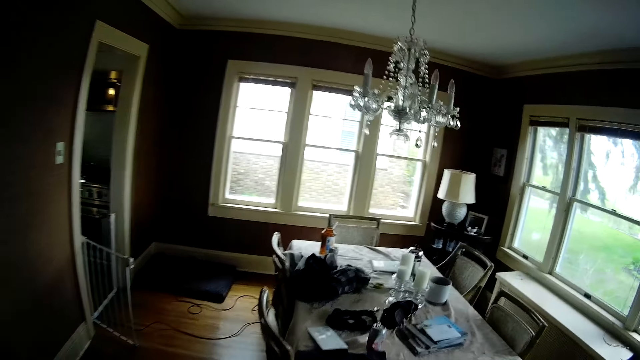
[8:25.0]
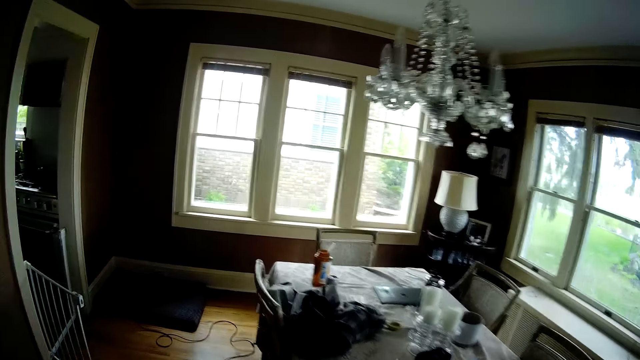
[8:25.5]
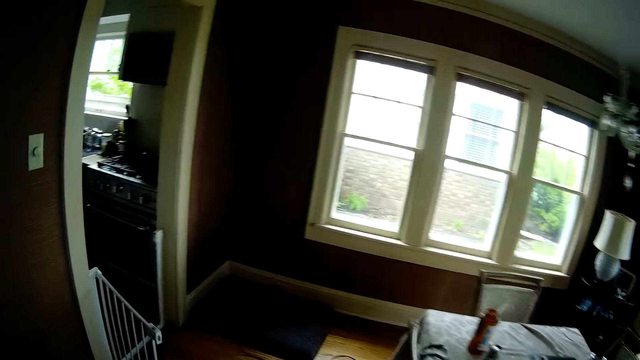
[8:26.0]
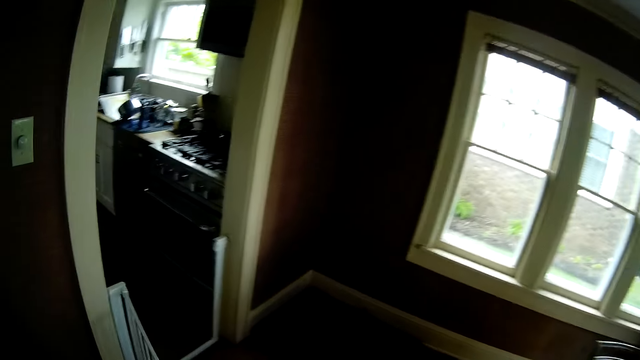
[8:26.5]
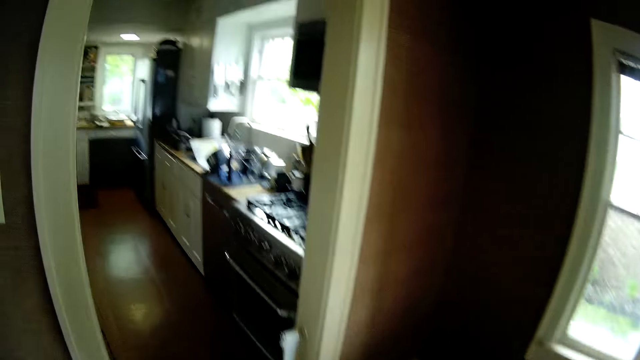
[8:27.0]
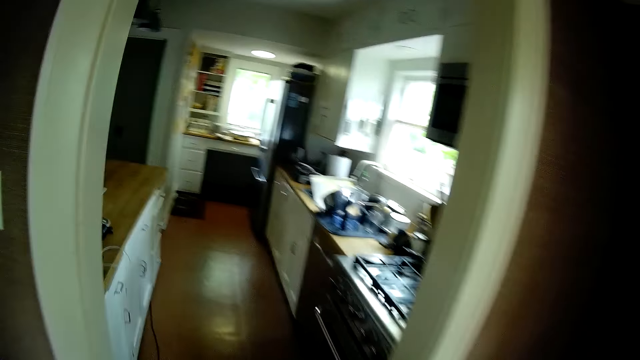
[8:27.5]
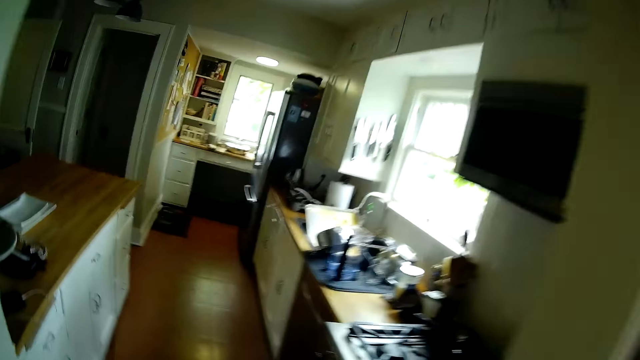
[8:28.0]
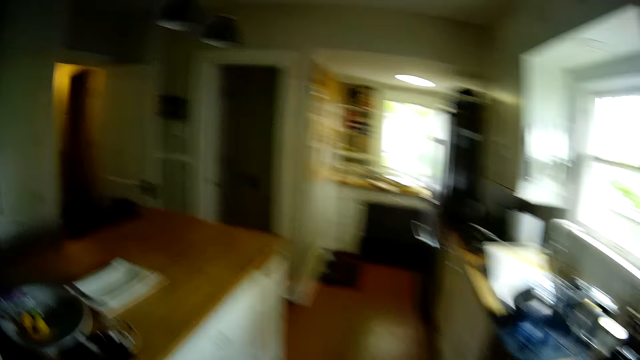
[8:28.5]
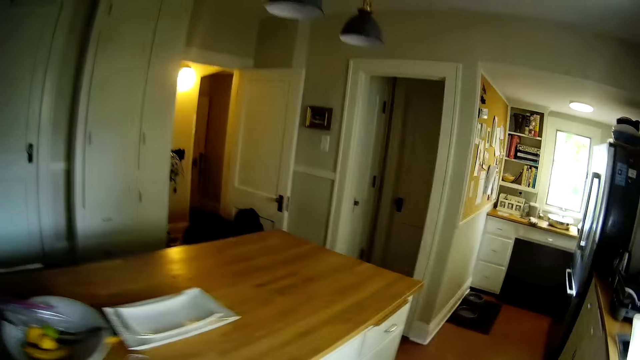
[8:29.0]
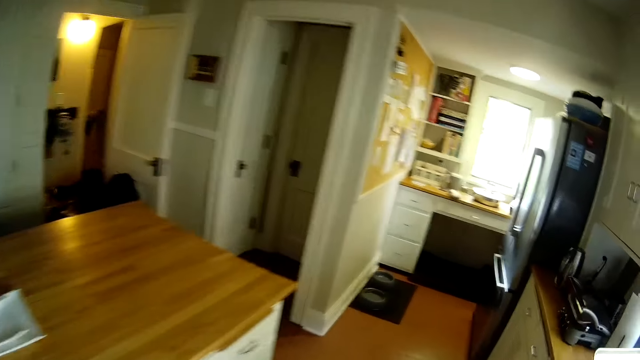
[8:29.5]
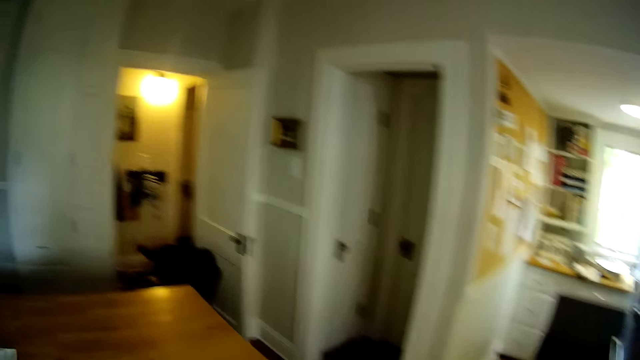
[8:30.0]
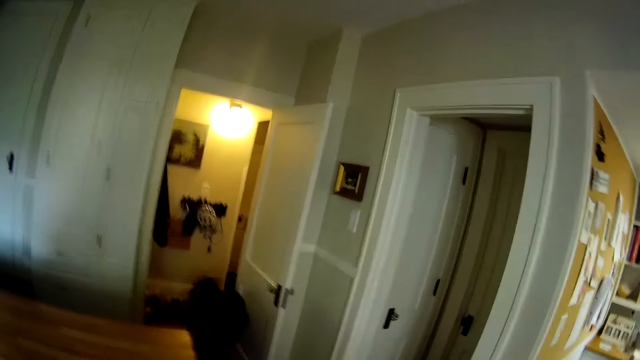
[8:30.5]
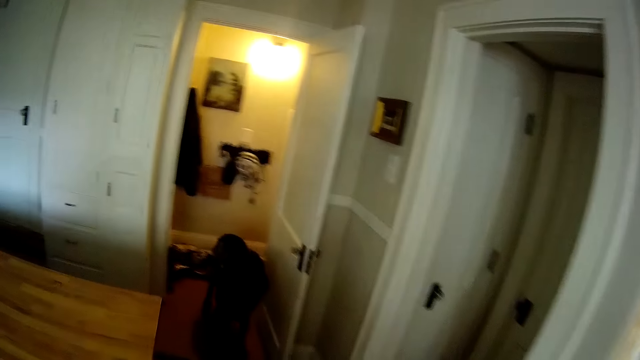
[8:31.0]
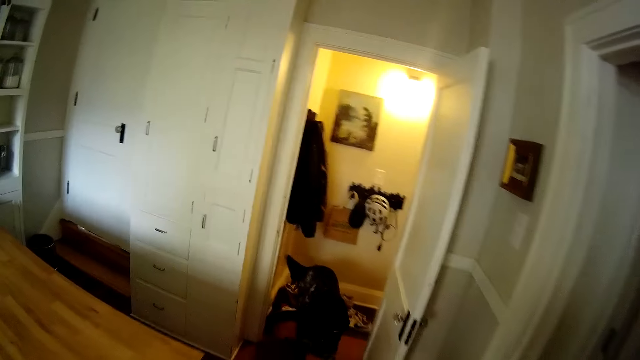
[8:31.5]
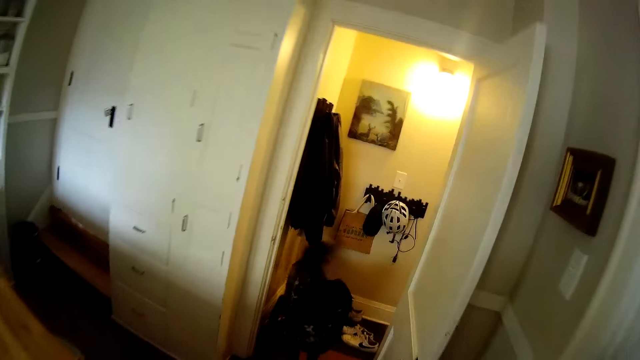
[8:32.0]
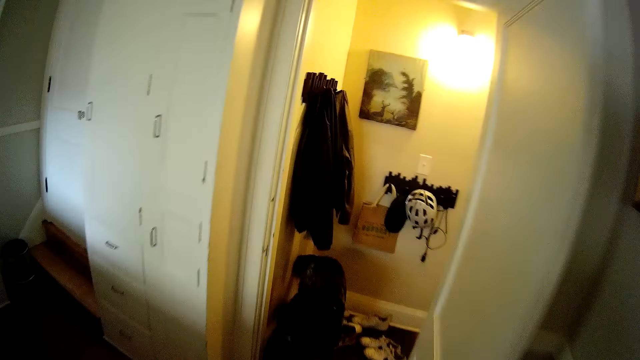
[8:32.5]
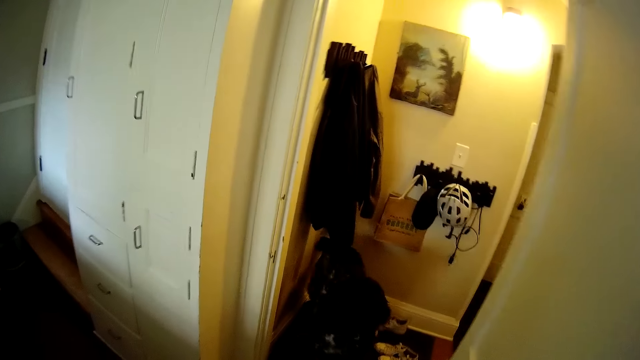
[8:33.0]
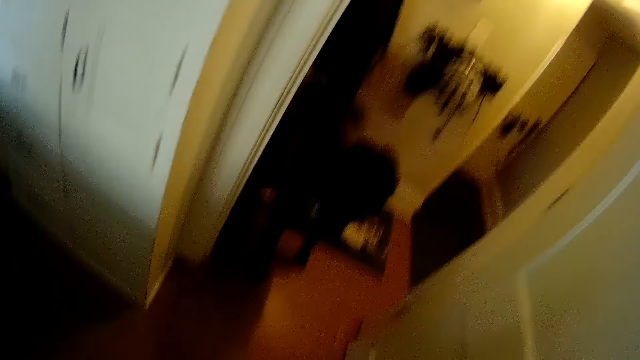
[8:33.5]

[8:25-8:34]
The camera wearer walks into the dining room. They walk into the kitchen.

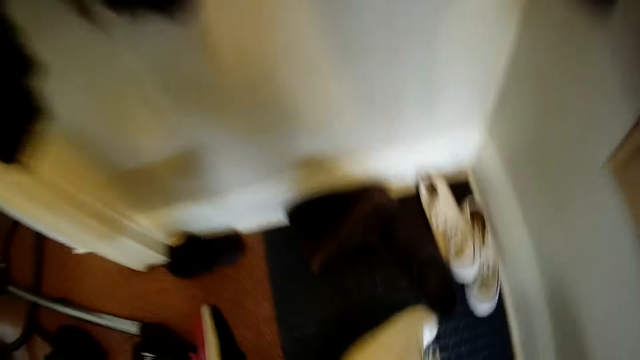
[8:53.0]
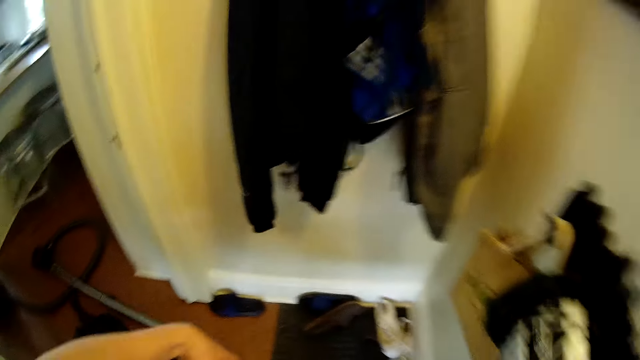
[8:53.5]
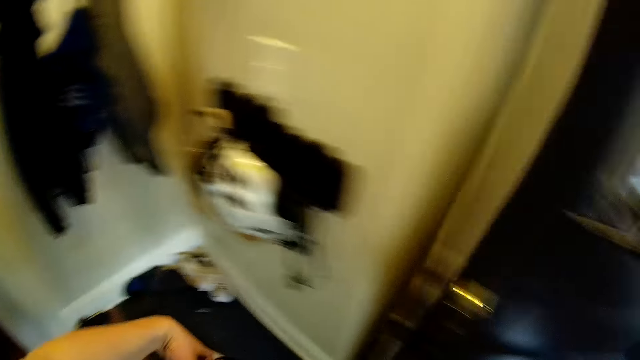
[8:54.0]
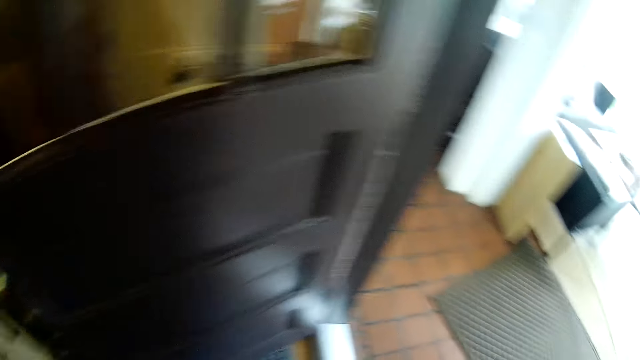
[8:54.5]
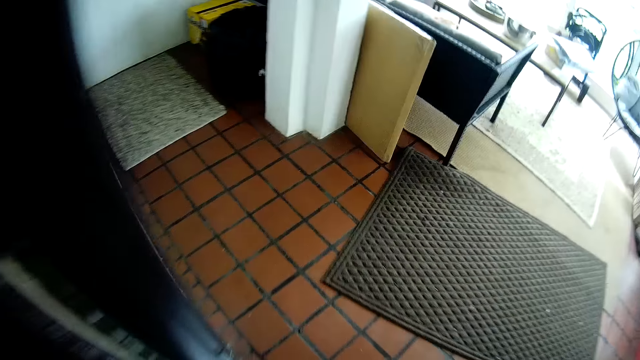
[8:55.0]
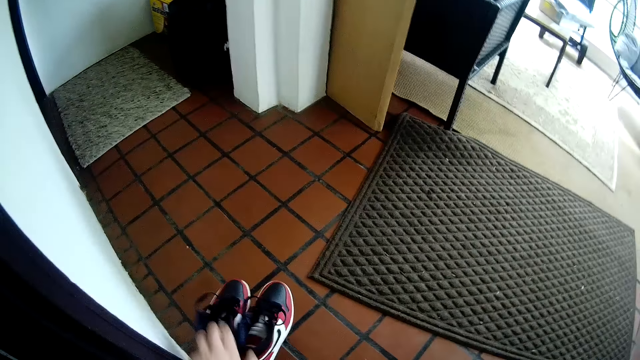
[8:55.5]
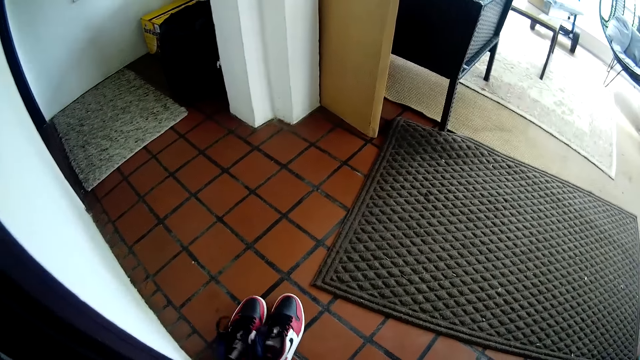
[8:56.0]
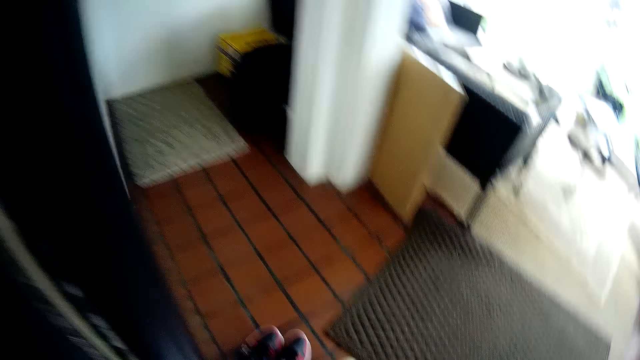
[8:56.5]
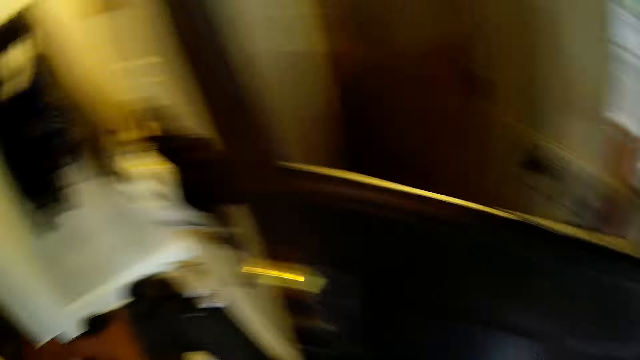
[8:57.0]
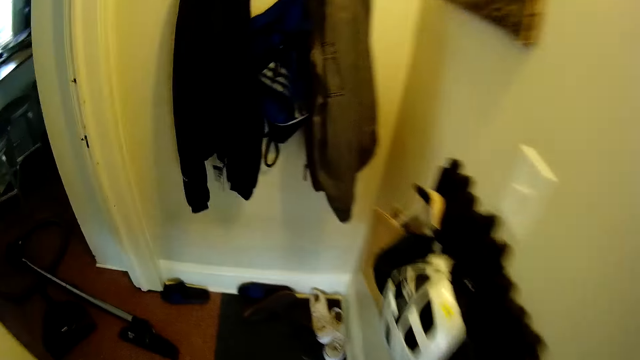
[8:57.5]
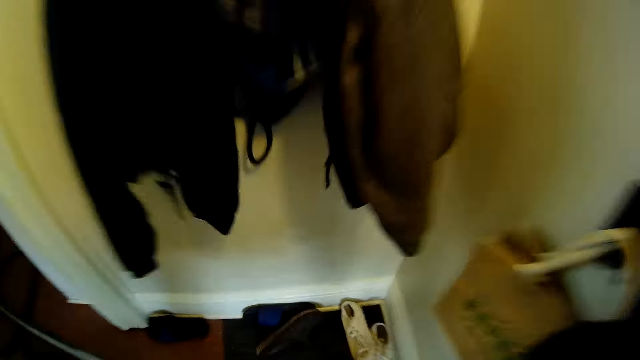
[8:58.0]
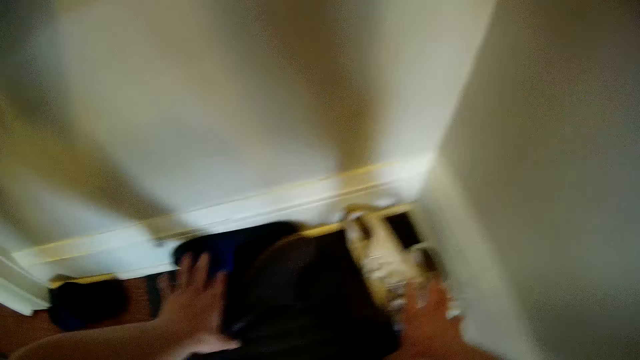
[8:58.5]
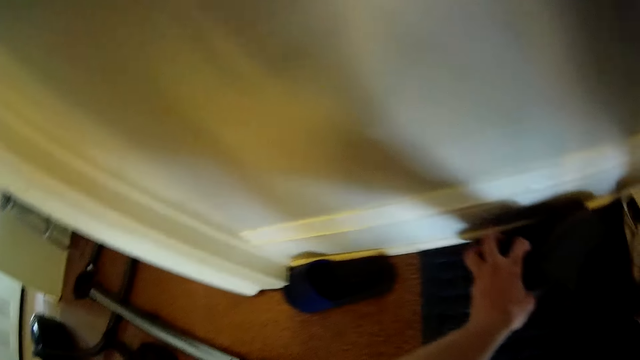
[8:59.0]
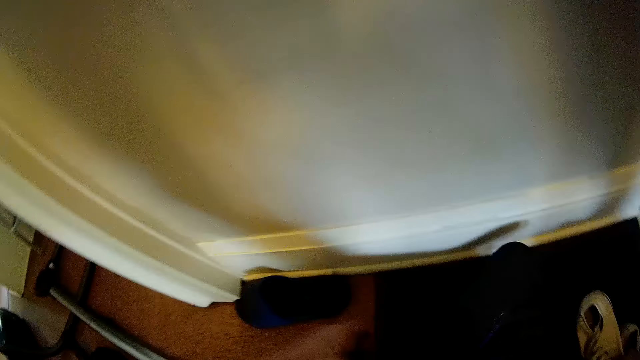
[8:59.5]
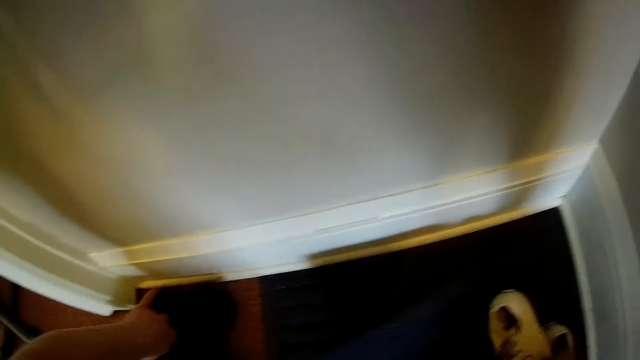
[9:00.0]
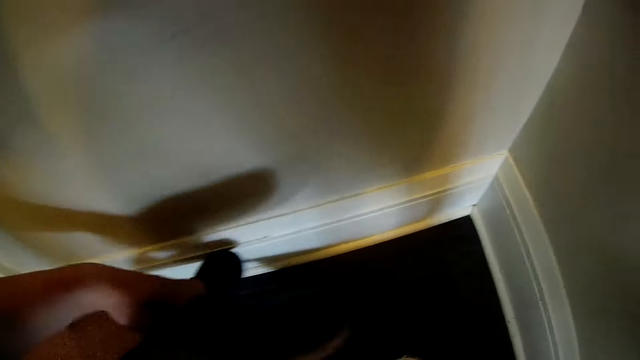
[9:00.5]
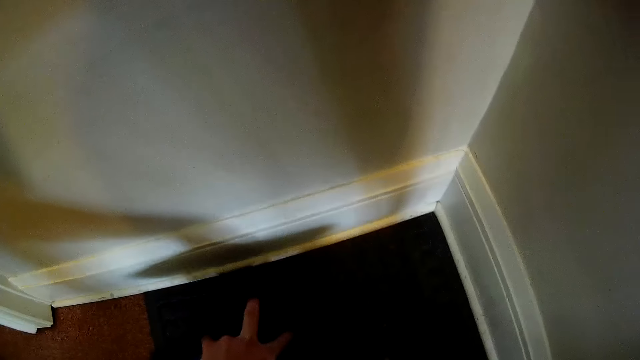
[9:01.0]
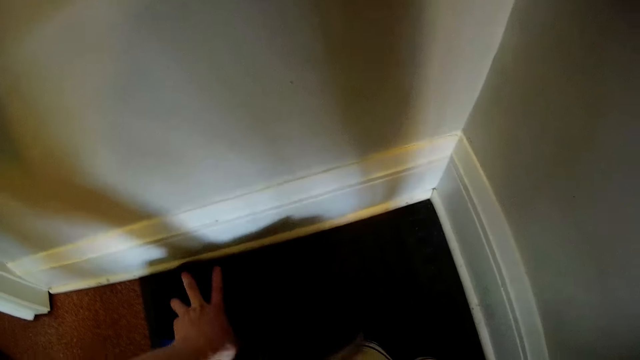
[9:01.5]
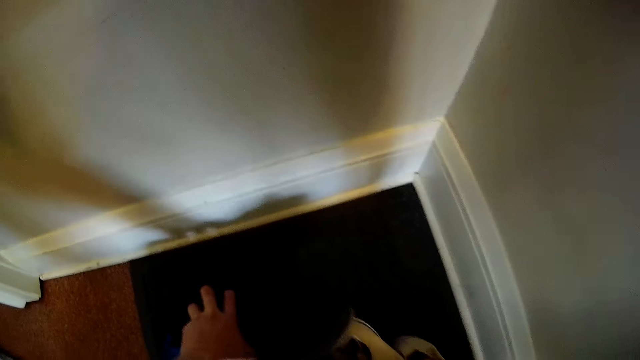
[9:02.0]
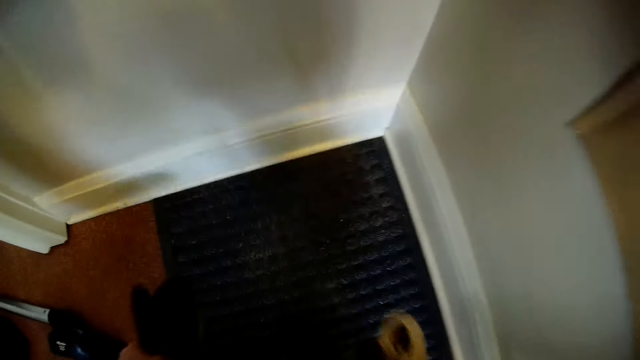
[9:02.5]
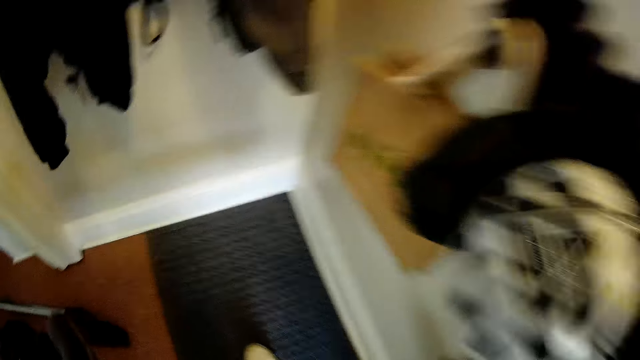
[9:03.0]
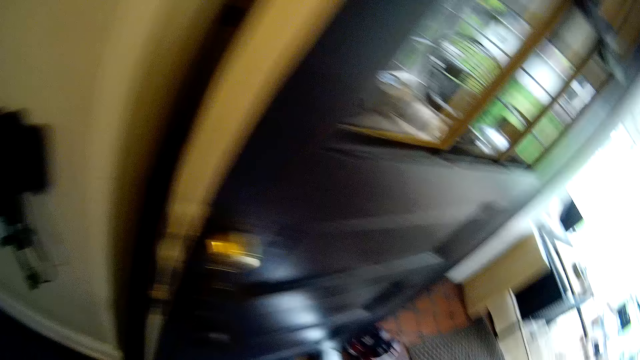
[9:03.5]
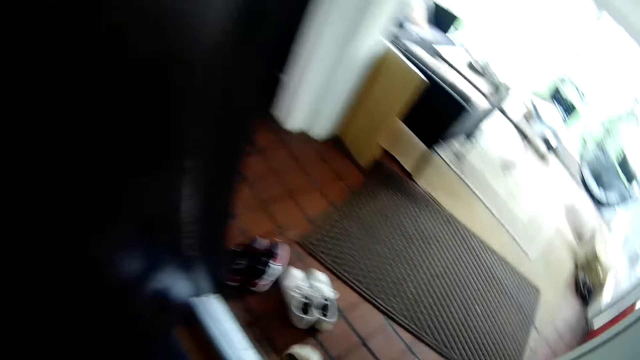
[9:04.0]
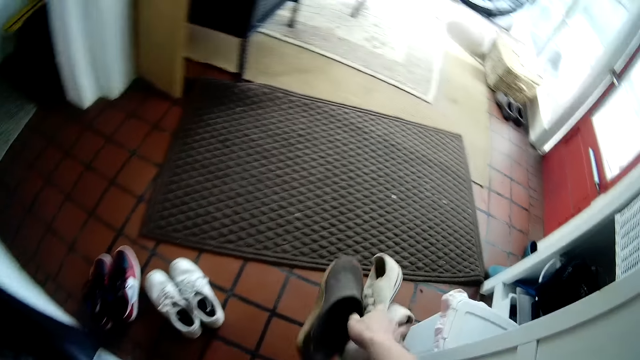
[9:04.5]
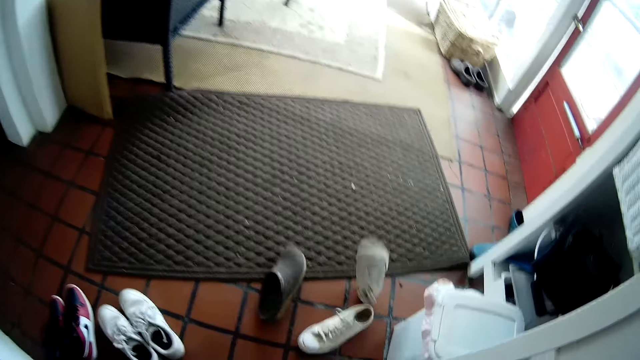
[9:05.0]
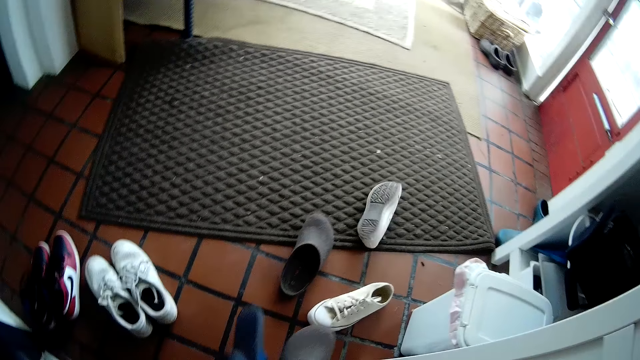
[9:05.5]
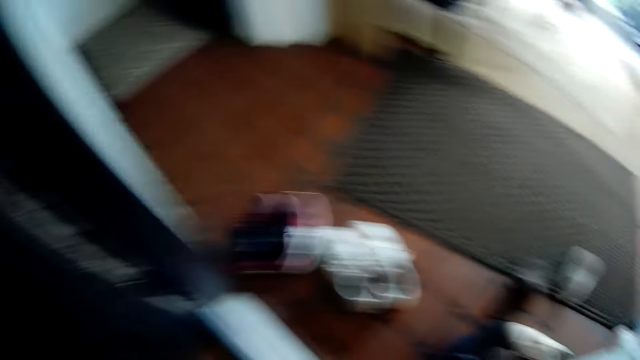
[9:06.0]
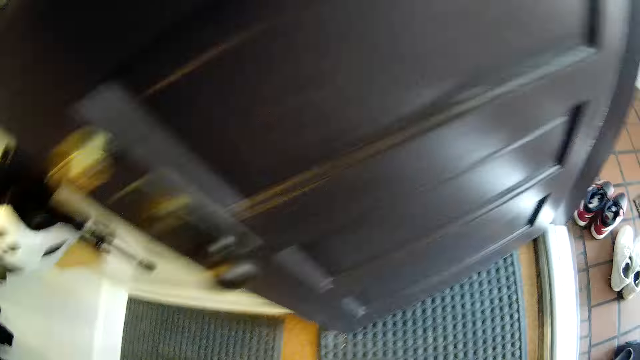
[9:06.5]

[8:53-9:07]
The camera wearer walks around. He drops the pair of shoes in his left hand on the floor. He drops the pair of shoes in his right hand on the floor. He walks around. He picks up the pairs of shoes with both hands from the floor. He walks around. He drops the shoe on the floor with his right hand. He drops the shoe on the floor with his left hand.
